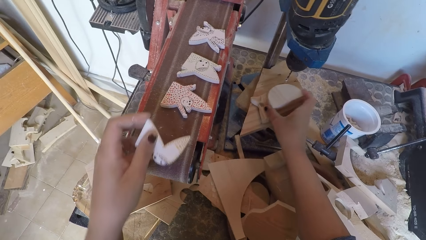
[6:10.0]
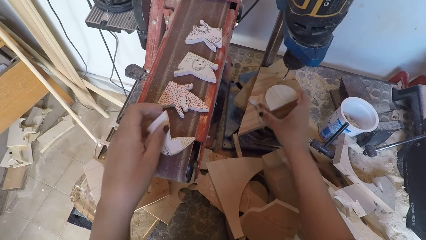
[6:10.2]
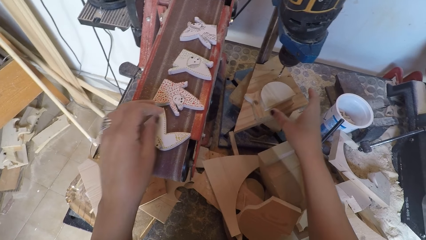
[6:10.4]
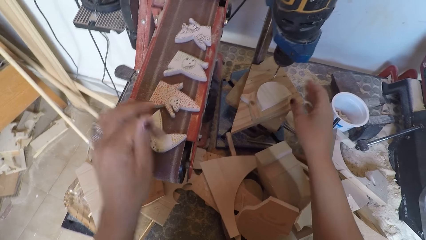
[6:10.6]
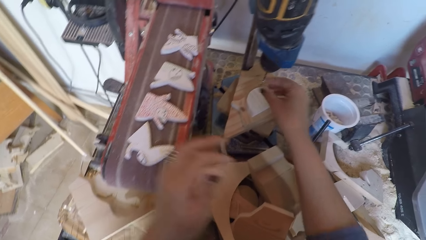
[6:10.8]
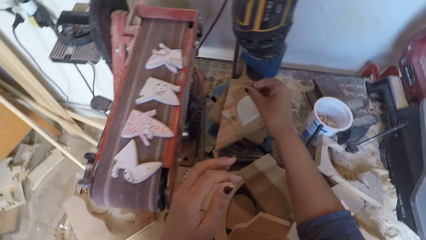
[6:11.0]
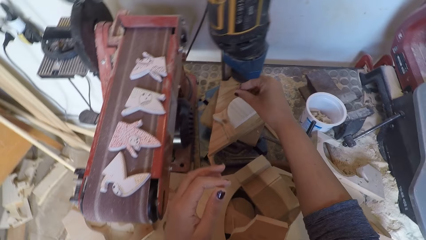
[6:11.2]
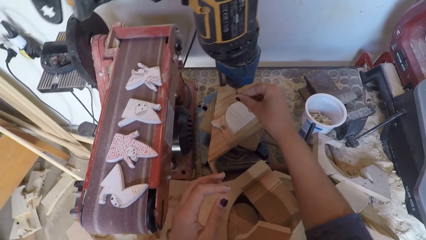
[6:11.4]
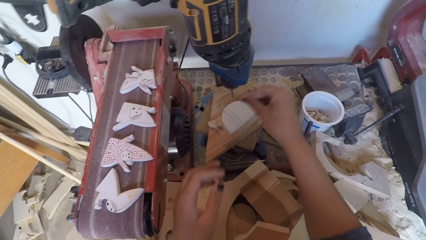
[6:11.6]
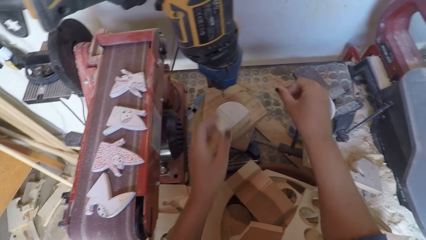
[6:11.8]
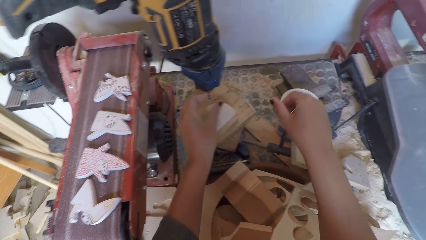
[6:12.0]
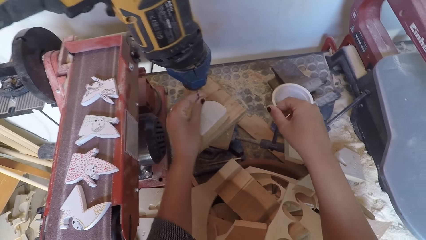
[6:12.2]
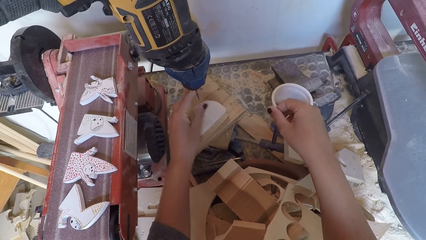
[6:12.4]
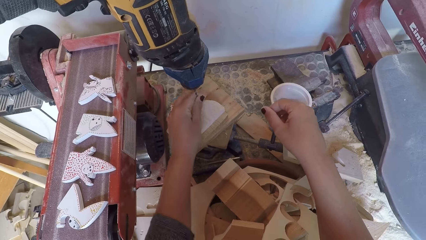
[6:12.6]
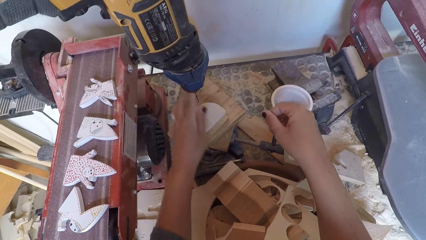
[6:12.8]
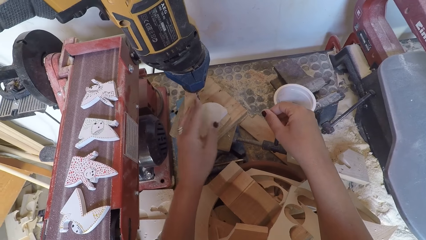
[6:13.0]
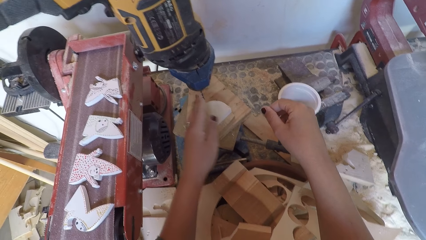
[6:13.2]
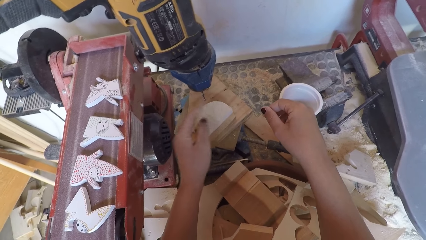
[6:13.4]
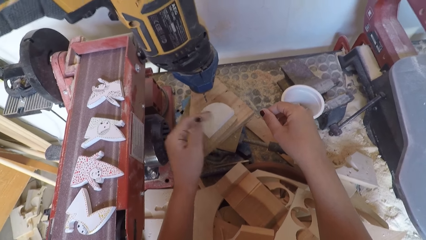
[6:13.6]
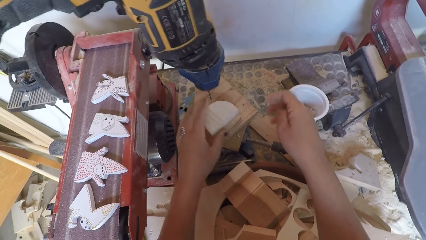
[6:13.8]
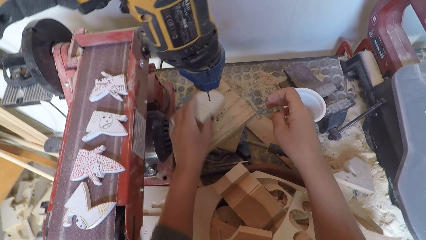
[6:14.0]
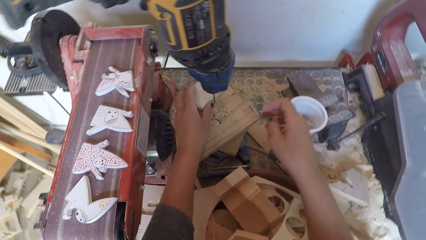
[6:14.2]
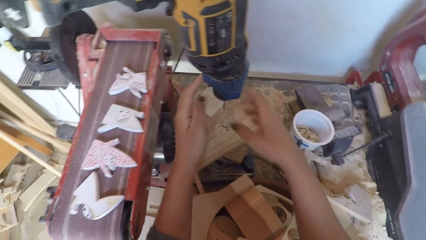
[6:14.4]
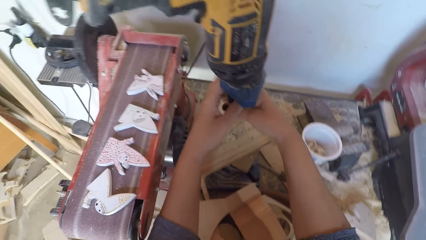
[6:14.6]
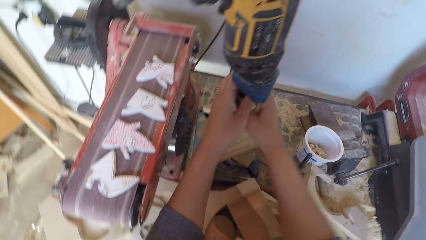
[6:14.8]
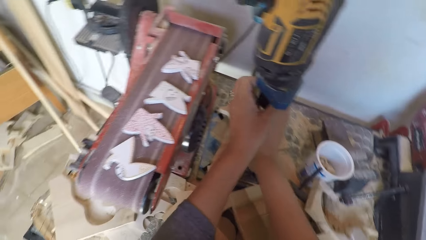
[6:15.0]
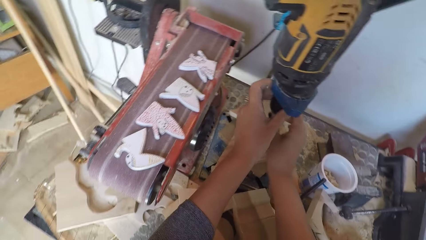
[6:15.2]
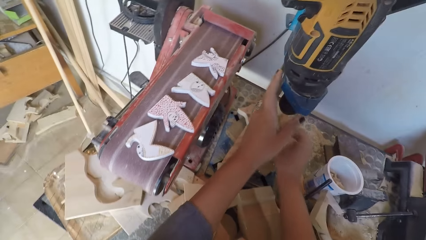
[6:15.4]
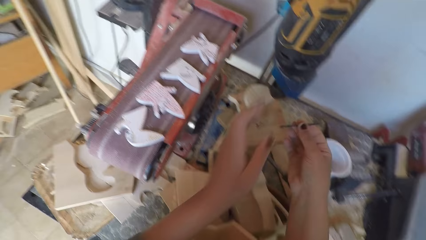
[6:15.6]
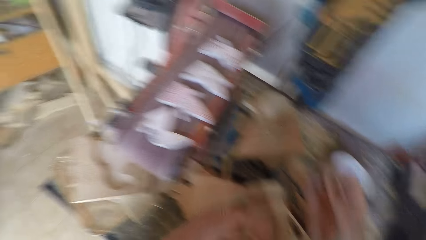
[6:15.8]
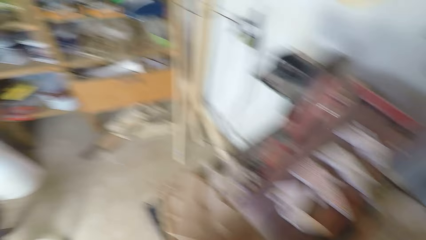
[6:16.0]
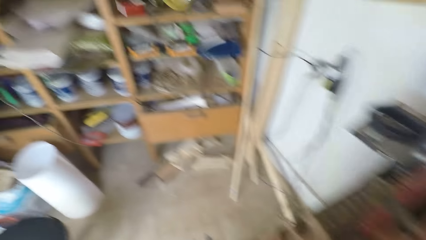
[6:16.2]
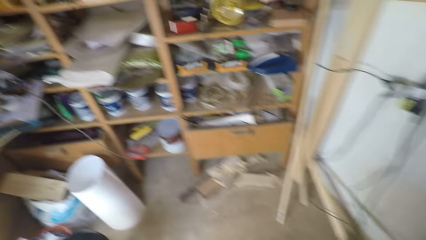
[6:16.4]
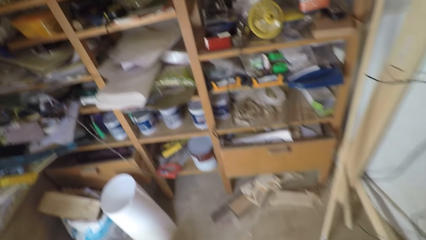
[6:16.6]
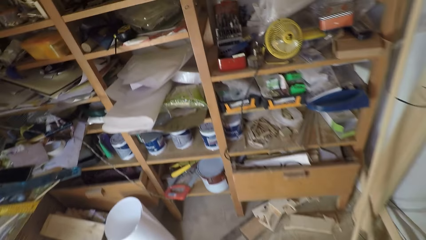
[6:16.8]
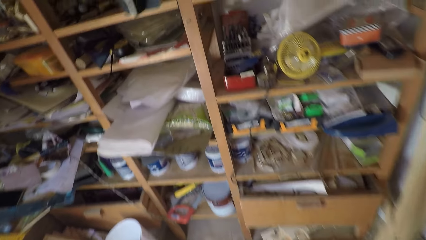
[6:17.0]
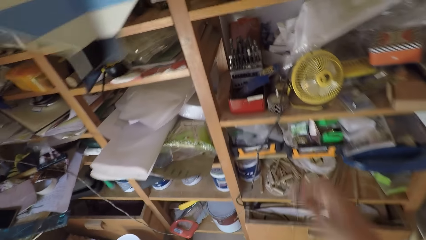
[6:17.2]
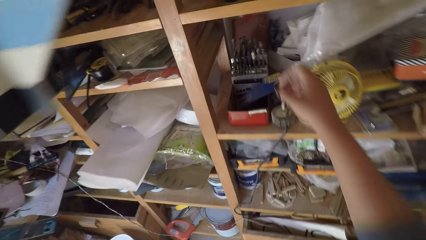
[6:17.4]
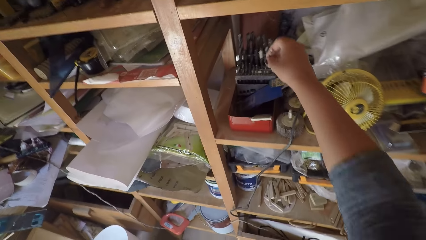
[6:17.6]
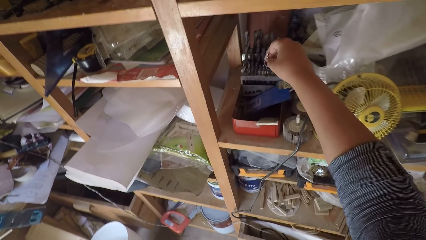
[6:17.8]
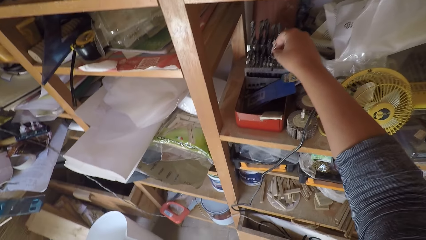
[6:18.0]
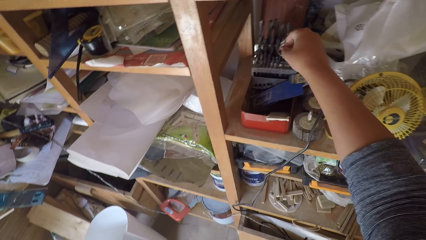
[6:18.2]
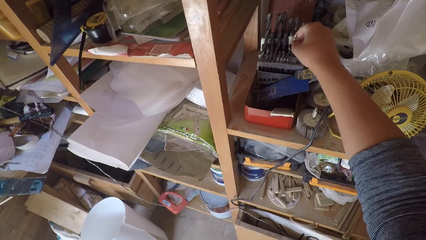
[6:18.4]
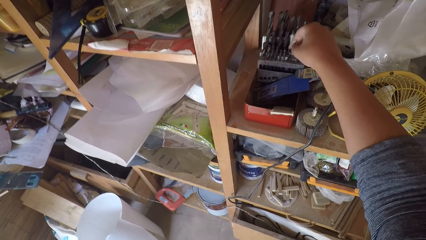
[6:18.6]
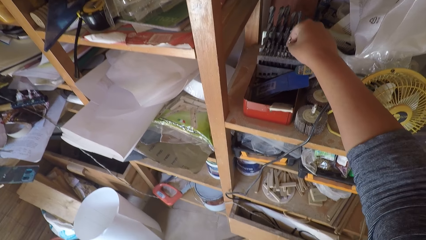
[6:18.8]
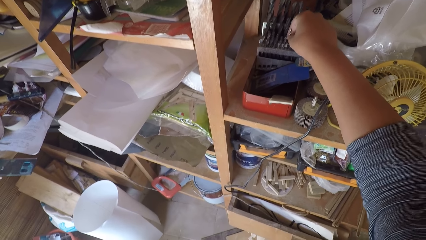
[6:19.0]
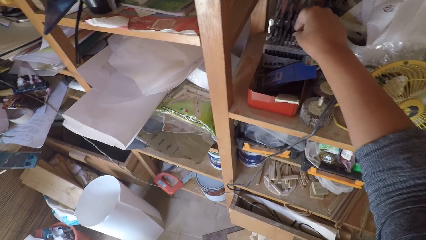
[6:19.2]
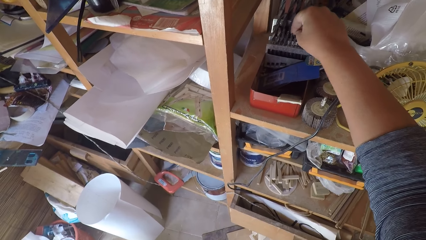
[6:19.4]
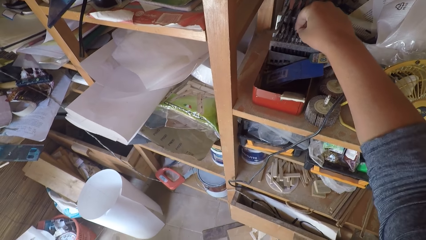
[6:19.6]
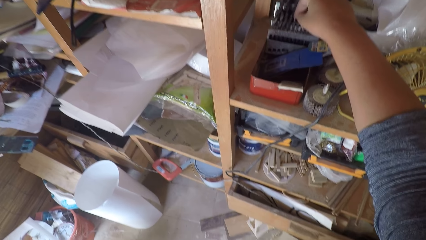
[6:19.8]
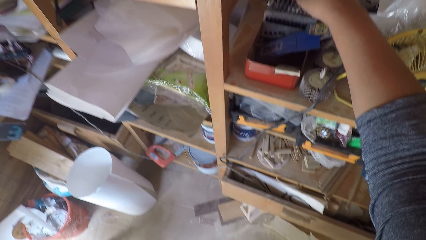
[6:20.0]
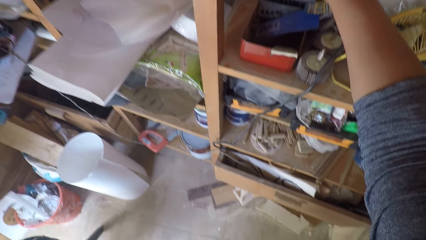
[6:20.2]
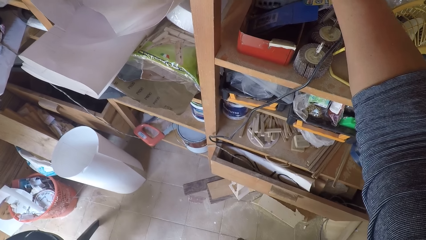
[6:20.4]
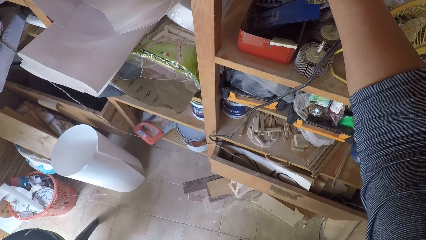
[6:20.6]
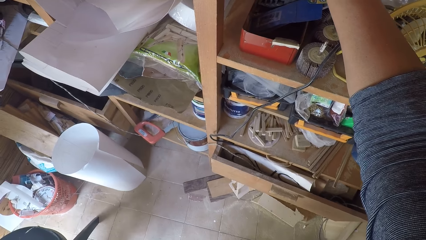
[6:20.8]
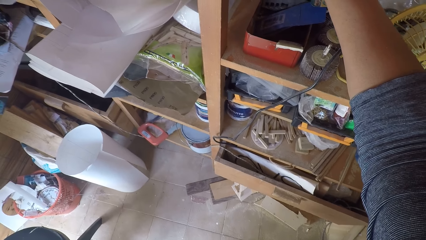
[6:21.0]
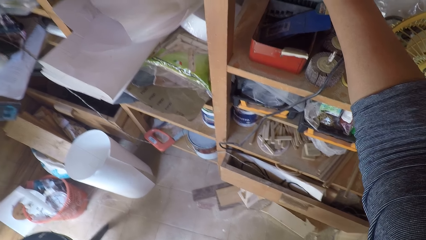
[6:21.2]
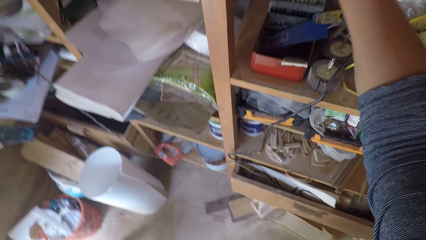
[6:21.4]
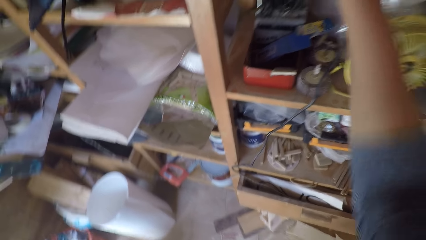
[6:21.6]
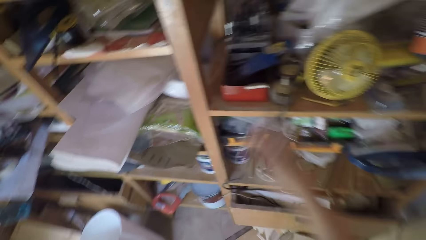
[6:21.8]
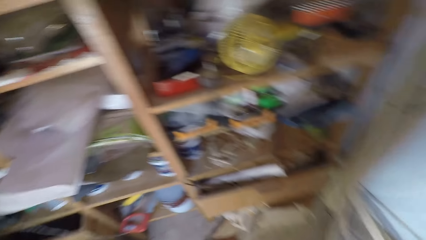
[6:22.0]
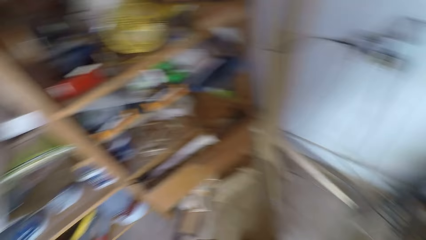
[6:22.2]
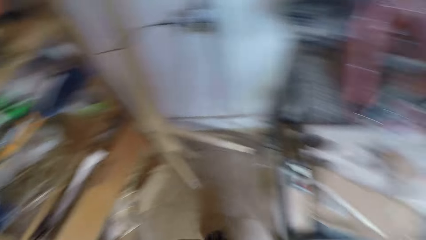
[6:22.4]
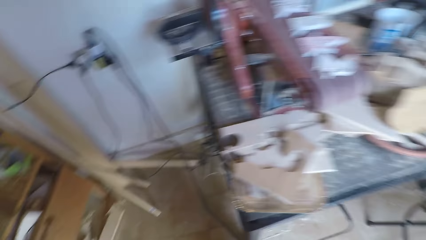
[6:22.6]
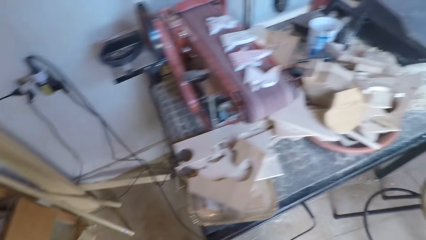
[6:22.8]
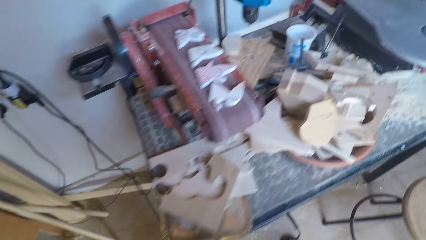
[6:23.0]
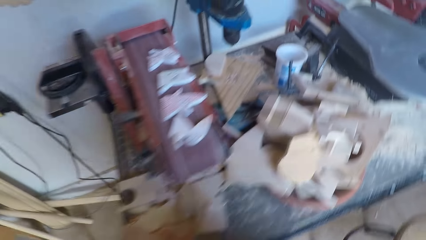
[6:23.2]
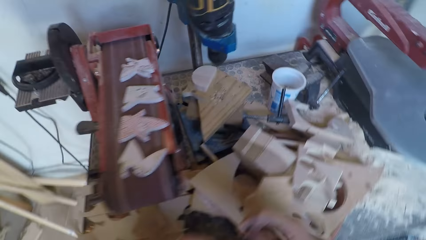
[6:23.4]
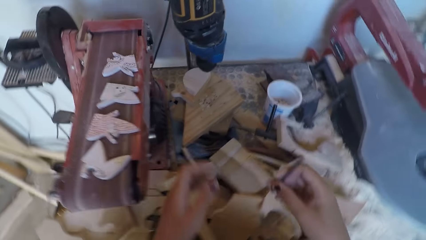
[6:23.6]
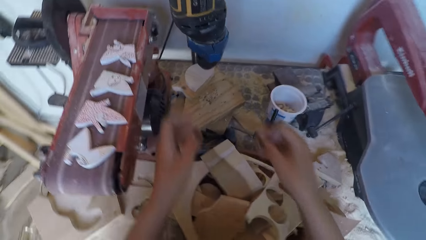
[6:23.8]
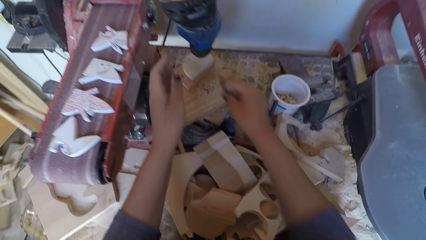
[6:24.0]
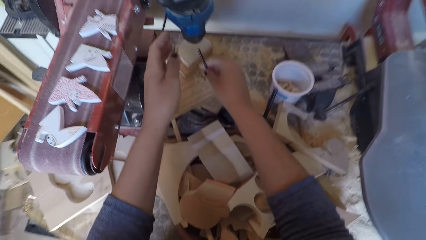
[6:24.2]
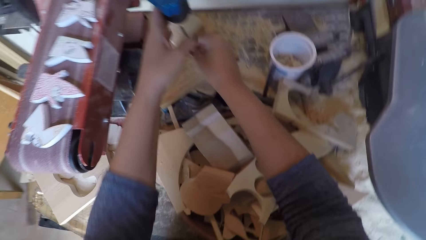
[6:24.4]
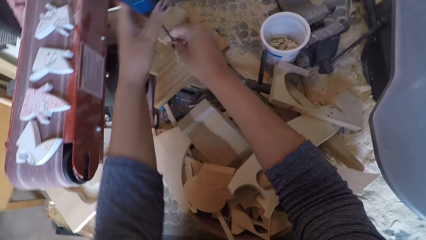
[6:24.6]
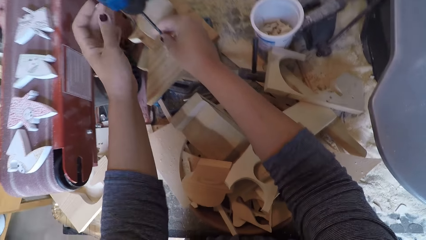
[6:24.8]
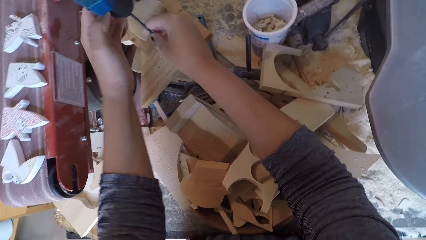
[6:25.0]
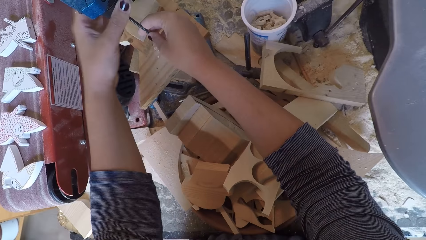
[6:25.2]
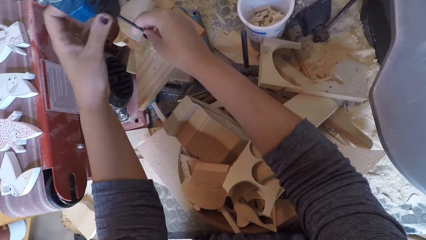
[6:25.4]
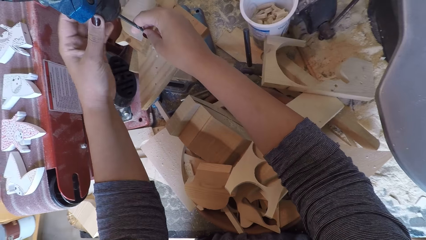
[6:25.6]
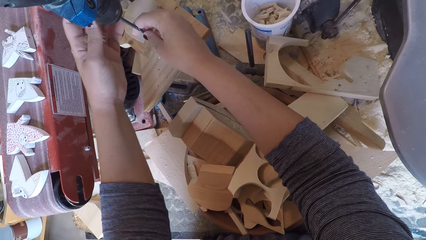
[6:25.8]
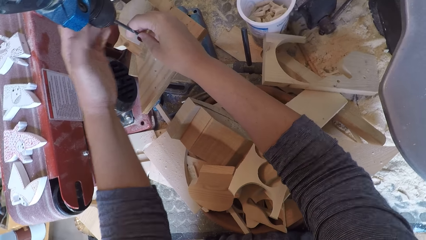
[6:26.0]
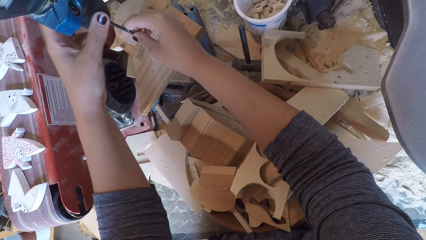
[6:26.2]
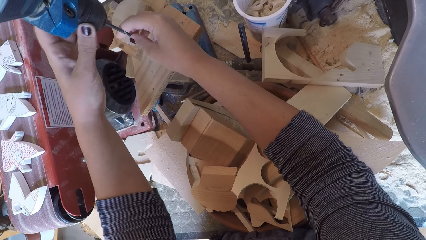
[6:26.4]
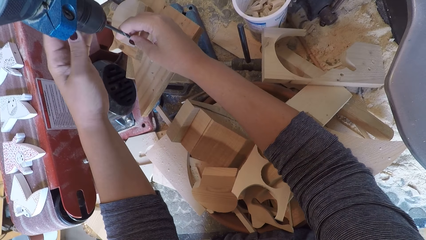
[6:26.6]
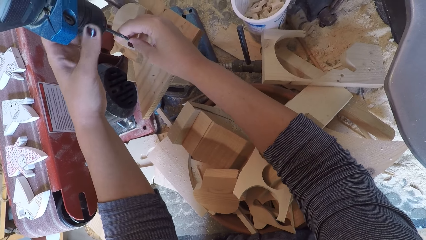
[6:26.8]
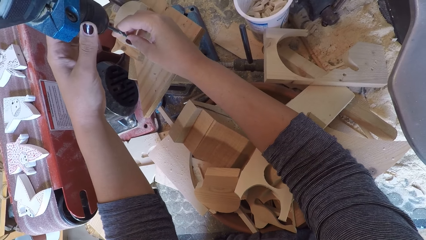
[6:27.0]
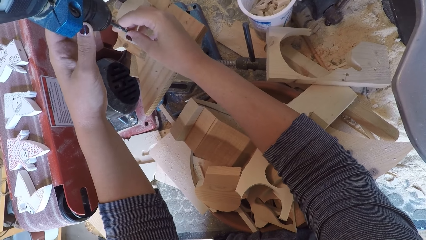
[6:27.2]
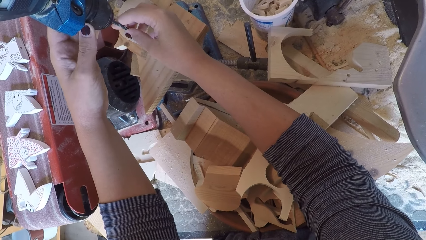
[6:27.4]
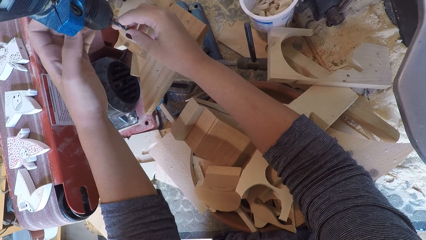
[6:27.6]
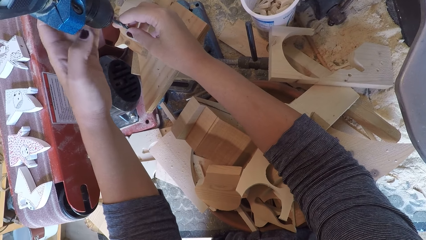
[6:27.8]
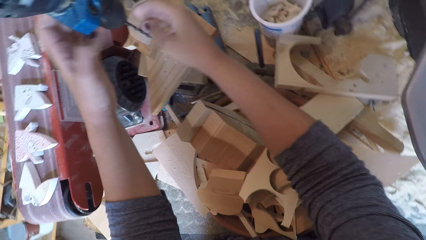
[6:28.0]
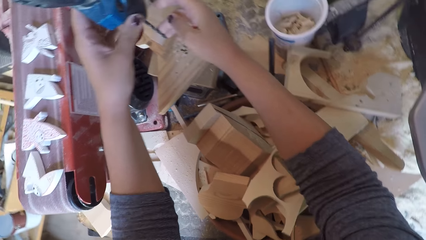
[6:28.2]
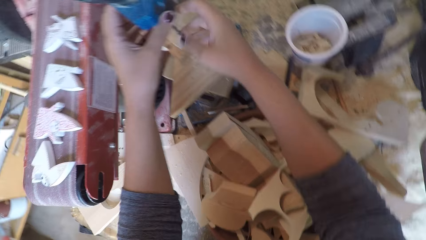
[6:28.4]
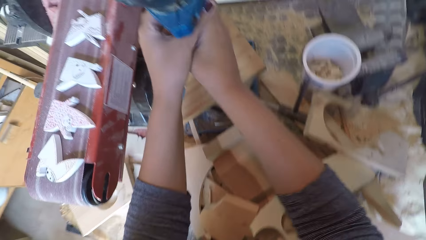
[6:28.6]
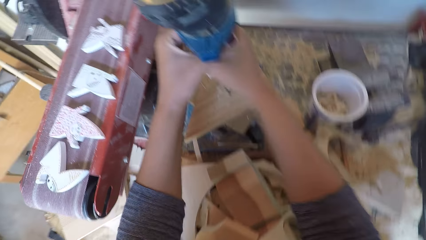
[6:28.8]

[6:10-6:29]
The camera wearer places the woods on the drill board. They put the piece of wood on a sand paper or wood cutter. They touch the drill bits. They clean the drill bit. They unscrew the drill bits. They rotate the drill bit. They hold the drill bit. They turn around and walk around. They put the drill bit on a holder. They turn around and walk around. They fix the drill bit in the drill machine.
